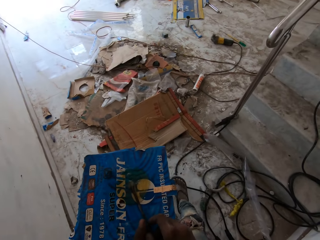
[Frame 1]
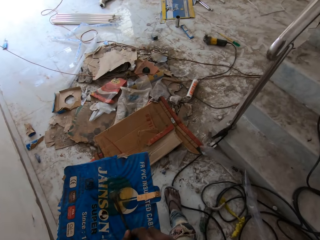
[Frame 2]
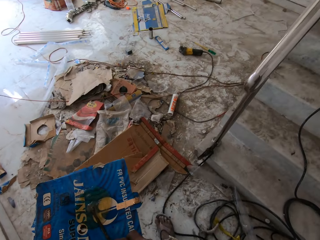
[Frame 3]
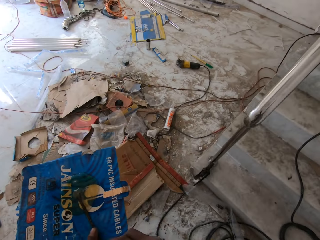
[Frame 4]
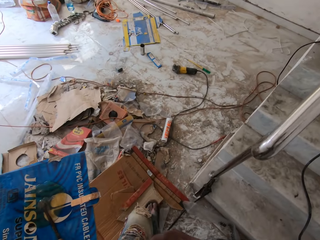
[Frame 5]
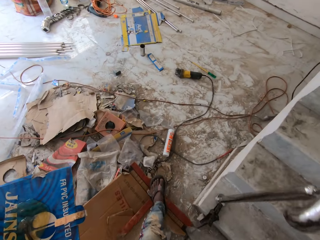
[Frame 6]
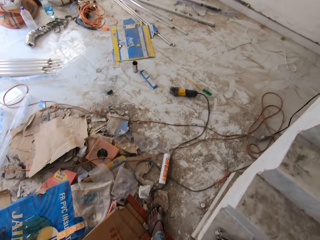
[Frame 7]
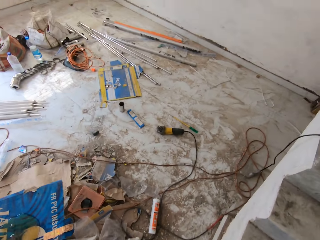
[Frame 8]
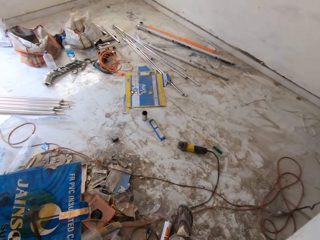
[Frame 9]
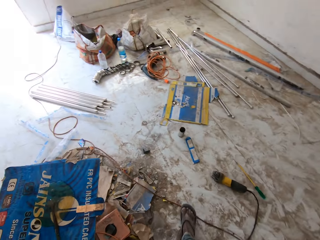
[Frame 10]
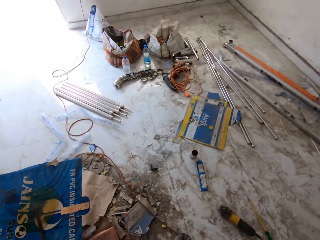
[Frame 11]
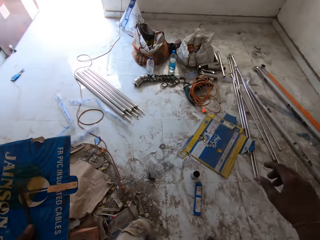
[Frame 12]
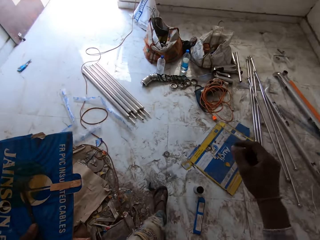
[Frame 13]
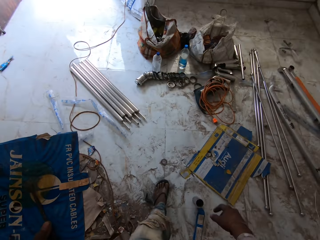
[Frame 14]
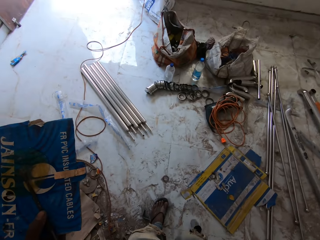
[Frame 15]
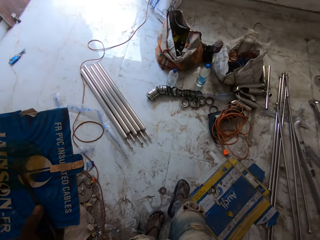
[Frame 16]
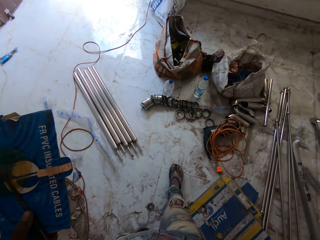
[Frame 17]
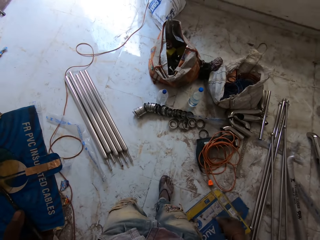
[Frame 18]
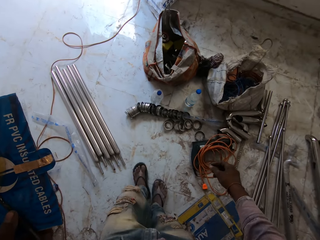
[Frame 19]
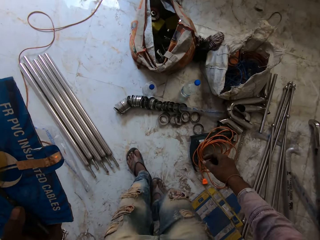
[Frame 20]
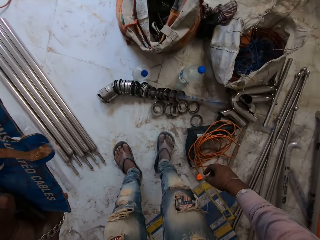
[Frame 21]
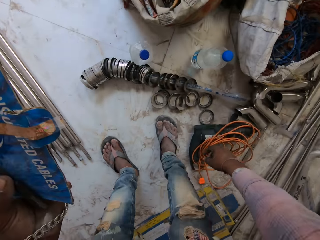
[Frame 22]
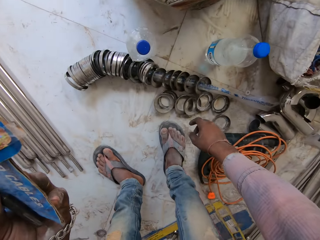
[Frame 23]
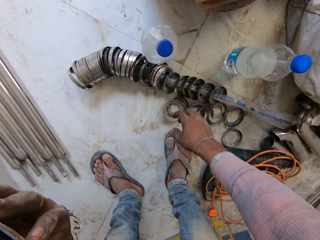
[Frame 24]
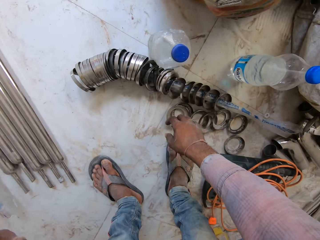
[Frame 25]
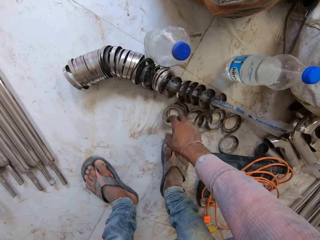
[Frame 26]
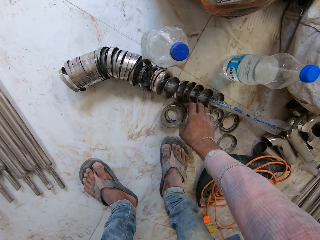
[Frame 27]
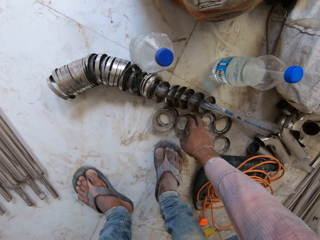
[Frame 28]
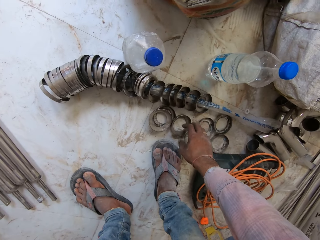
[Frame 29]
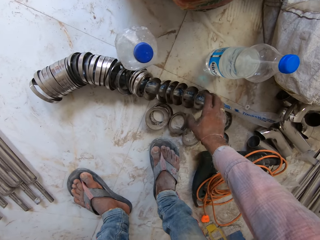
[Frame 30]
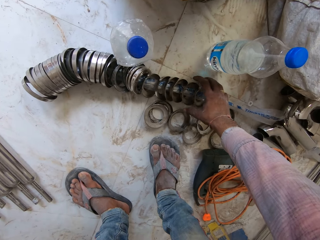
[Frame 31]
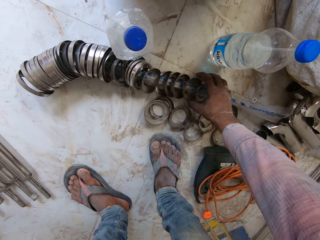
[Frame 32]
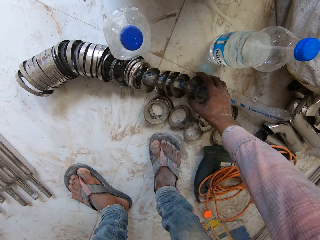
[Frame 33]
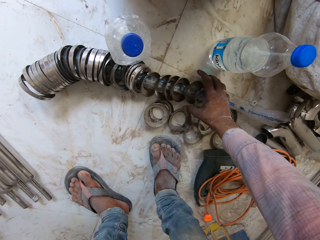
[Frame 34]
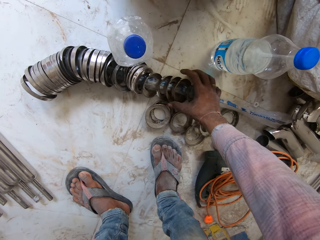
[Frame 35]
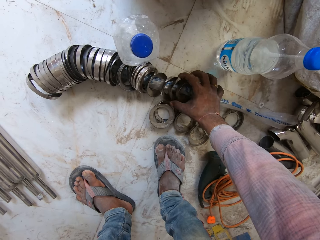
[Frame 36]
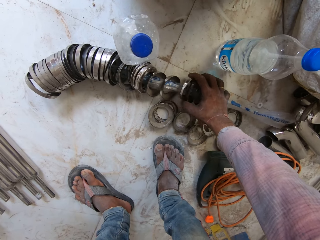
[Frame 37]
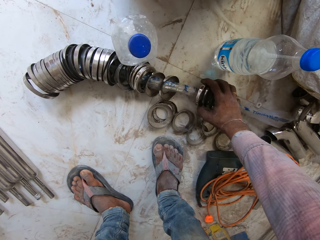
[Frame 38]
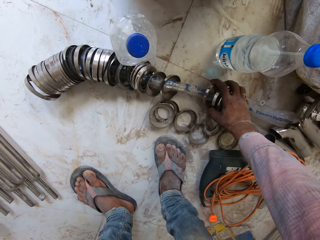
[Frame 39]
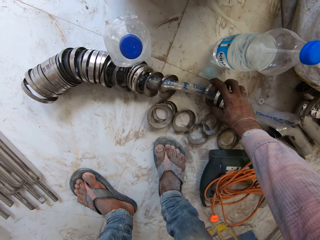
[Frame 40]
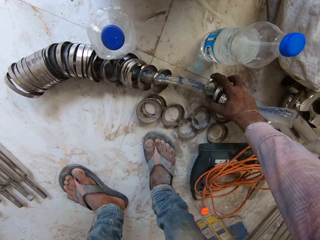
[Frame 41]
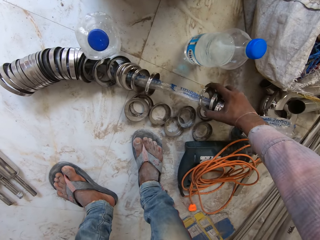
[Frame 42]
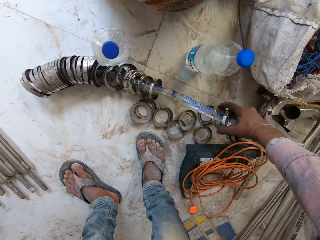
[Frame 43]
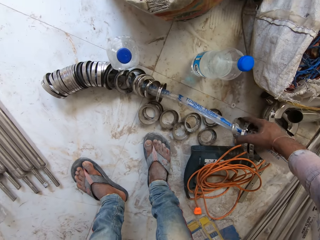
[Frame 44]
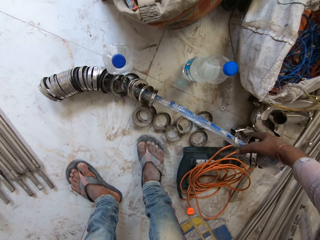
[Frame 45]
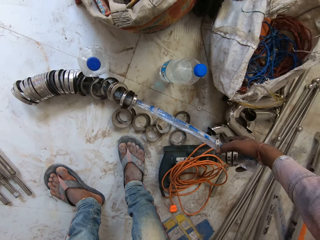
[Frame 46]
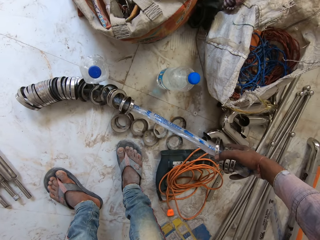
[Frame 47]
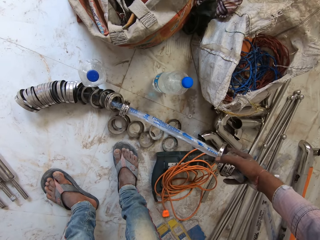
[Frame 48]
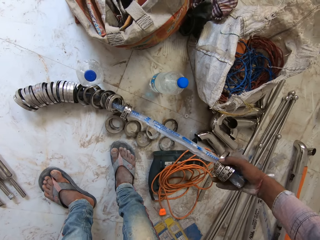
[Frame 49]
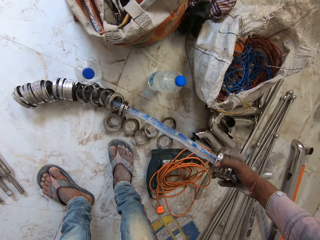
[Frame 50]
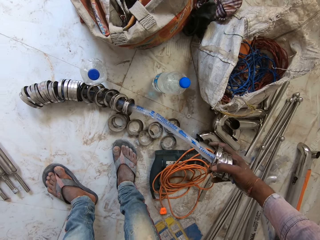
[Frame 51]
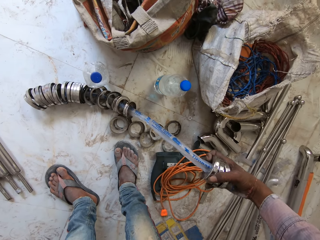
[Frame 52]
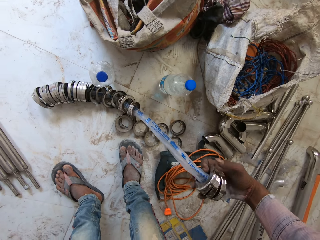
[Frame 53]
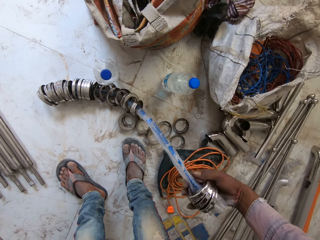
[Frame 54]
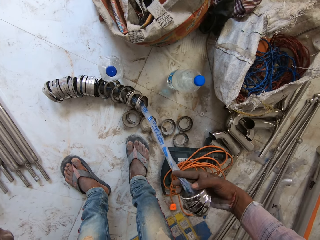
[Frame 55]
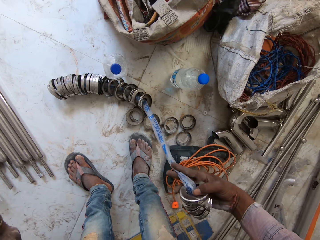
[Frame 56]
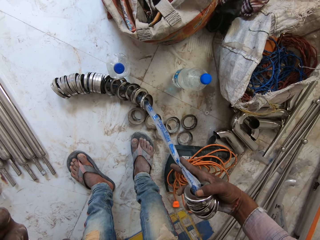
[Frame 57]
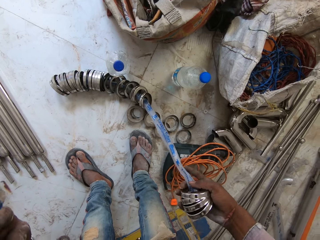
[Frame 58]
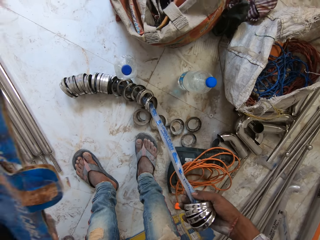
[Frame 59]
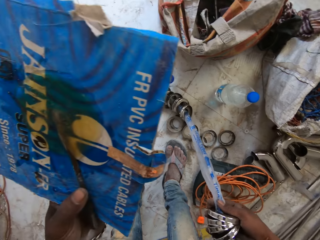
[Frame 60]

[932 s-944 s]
The camera wearer touches a metal ring on the ground with his right hand. He touches it again. He picks up the rods. He touches the metal ring on the ground with his right hand. He touches it again. He picks up the metal ring from the ground with his right hand.

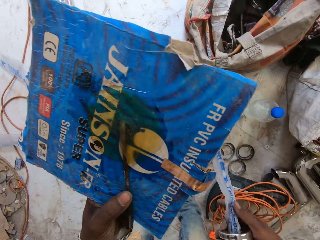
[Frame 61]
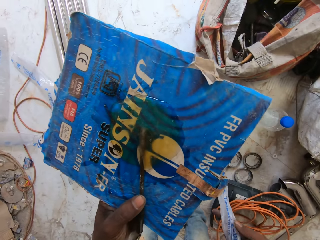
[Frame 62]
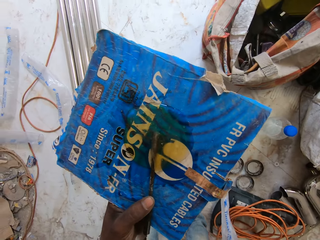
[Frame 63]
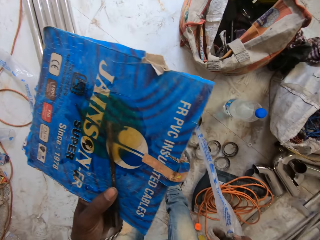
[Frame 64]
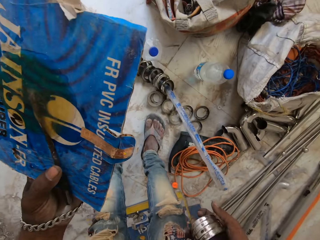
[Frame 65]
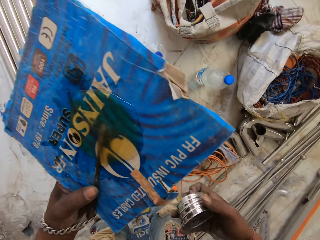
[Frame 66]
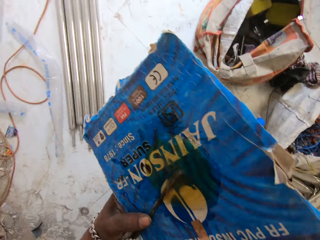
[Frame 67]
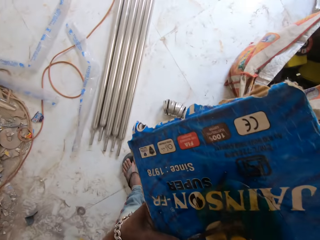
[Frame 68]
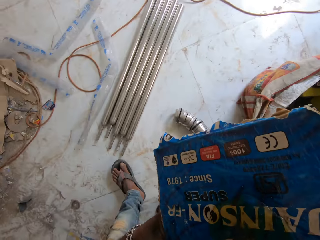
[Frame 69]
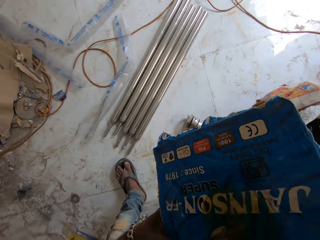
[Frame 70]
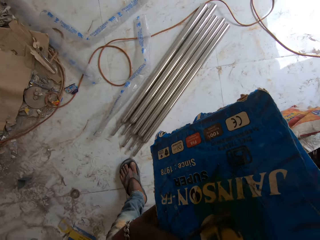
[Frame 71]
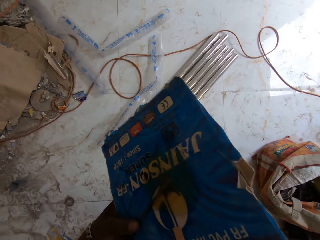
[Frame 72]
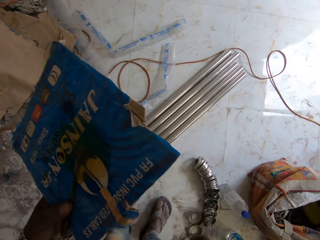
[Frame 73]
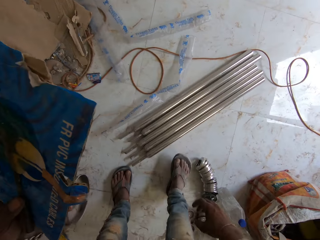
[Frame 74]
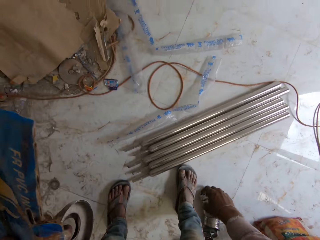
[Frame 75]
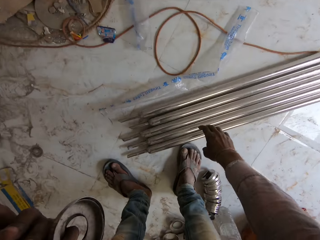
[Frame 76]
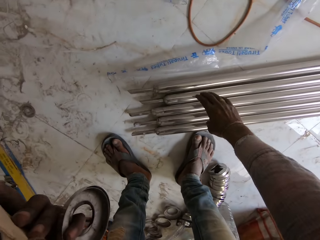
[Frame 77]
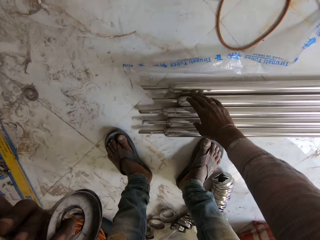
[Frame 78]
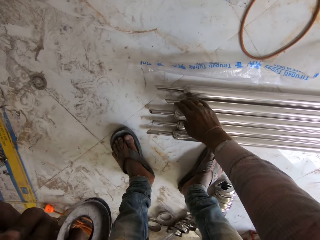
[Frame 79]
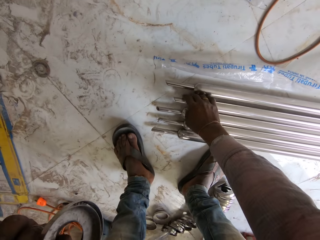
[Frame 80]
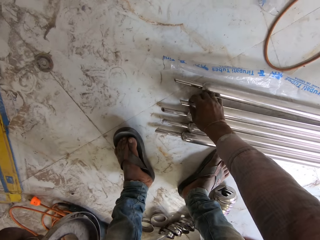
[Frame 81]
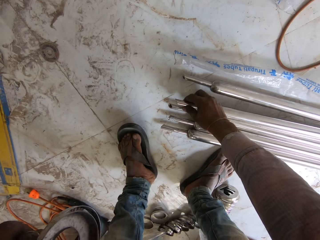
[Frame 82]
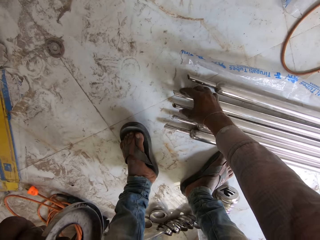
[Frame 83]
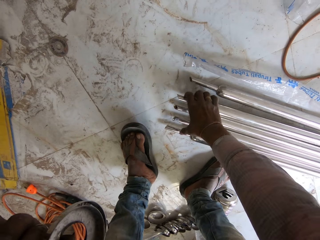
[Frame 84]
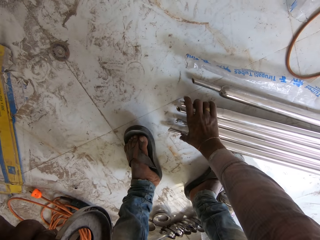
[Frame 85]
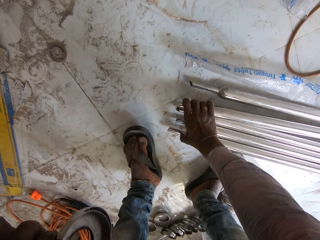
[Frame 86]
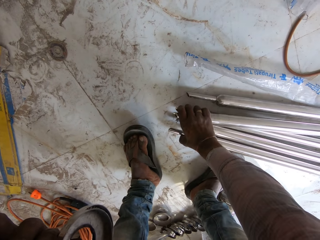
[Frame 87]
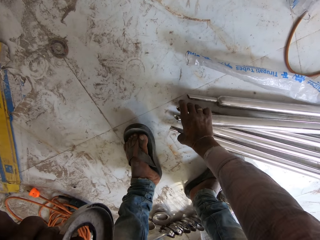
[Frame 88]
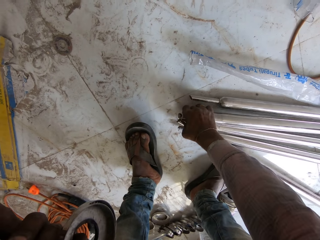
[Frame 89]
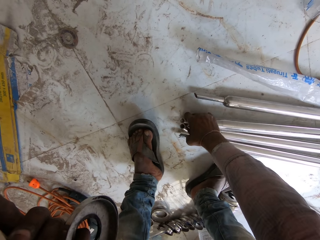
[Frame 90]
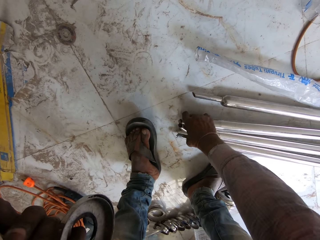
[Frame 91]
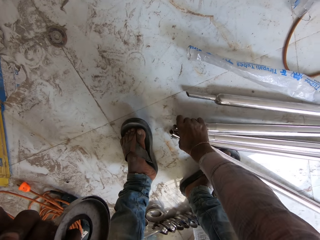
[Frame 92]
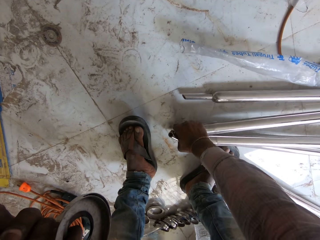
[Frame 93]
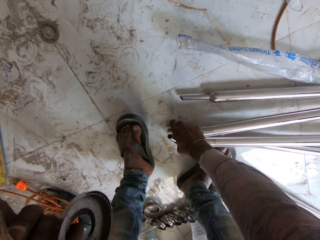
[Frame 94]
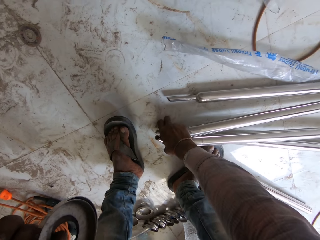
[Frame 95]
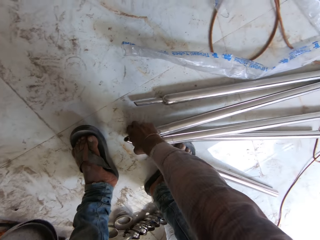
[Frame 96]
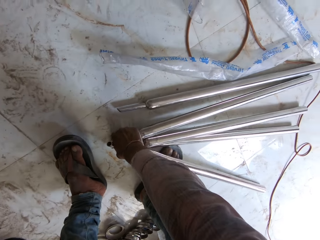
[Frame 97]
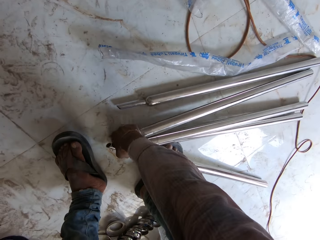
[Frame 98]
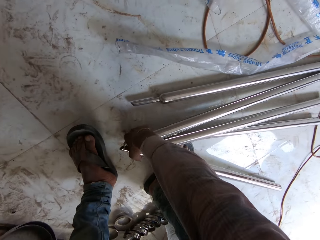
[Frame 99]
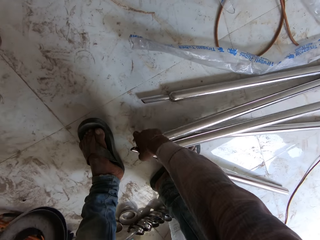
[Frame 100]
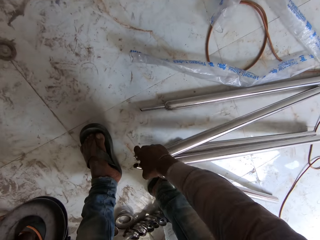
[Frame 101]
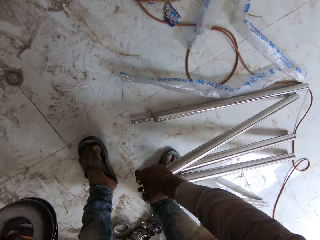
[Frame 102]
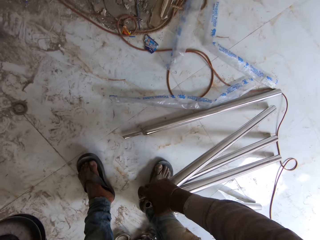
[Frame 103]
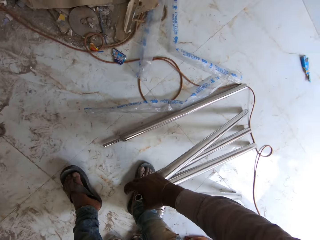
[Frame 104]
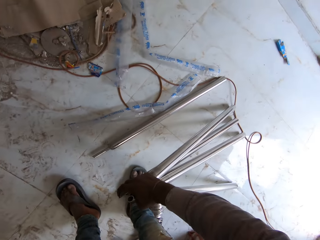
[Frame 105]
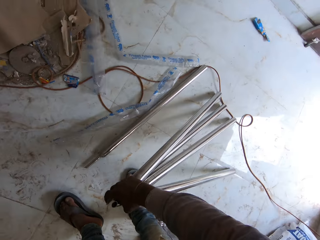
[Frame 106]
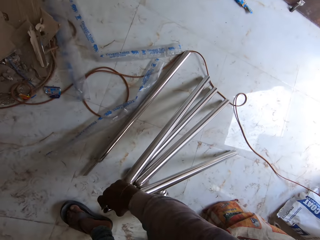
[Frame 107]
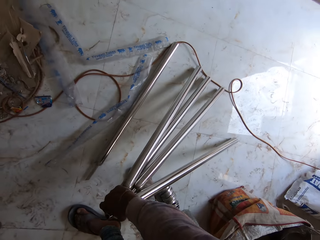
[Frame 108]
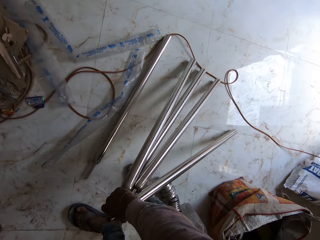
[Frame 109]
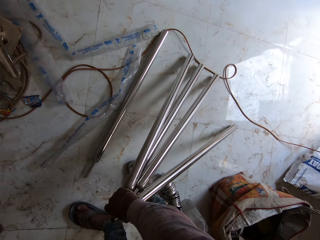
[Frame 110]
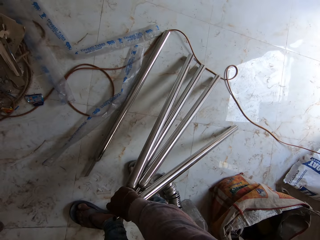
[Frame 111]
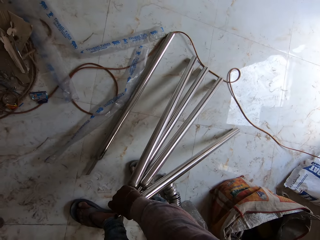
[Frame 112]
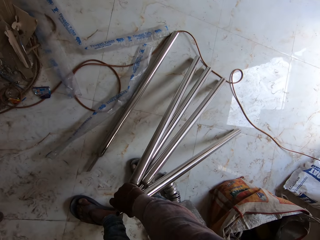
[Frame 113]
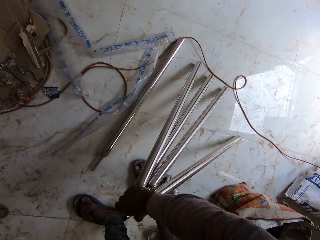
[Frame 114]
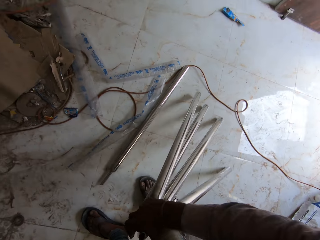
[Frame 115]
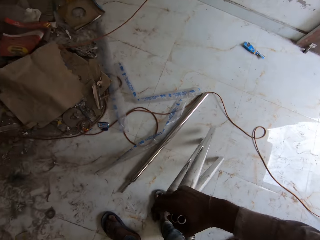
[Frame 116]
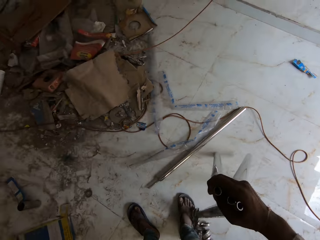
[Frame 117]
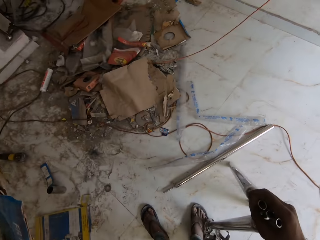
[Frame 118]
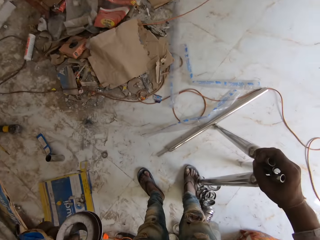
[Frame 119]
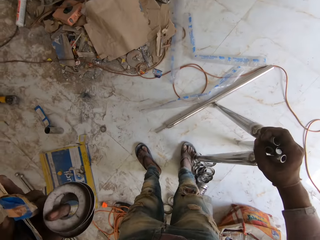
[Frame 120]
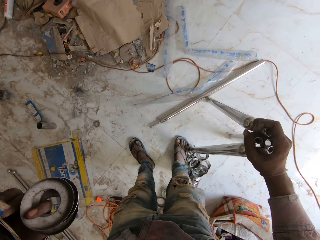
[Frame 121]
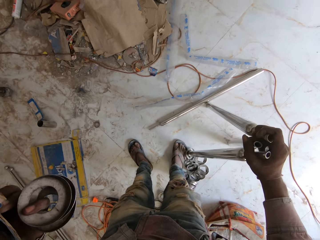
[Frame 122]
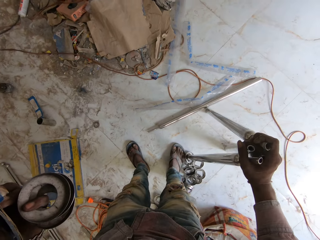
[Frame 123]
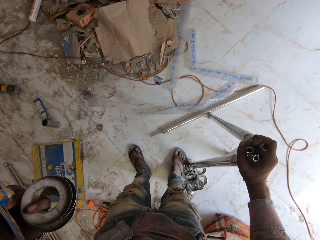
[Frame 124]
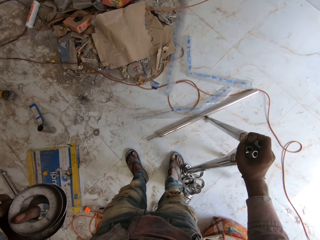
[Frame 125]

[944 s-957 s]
The camera wearer passes the metal ring from his right hand to his left hand. He picks up a metal rod from the ground with his right hand. He passes the metal ring from his right hand to his left hand. He picks up the metal rod from the ground with his right hand.
